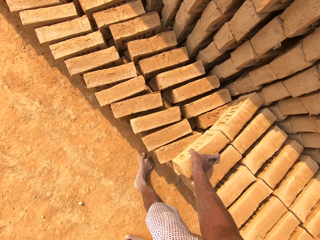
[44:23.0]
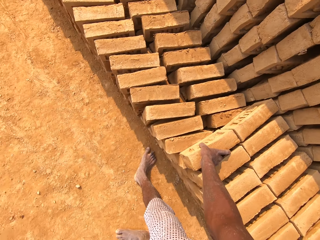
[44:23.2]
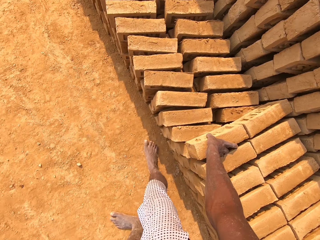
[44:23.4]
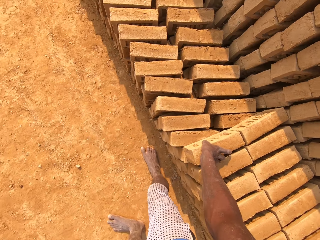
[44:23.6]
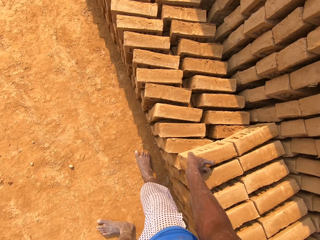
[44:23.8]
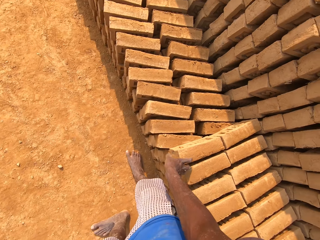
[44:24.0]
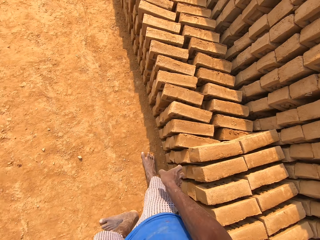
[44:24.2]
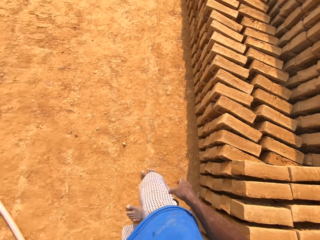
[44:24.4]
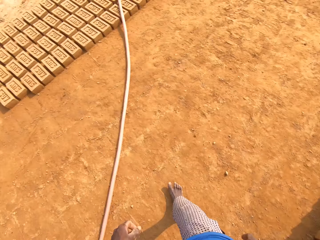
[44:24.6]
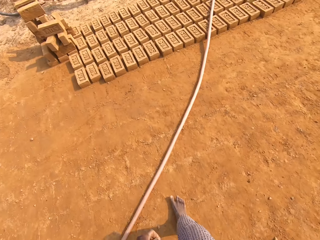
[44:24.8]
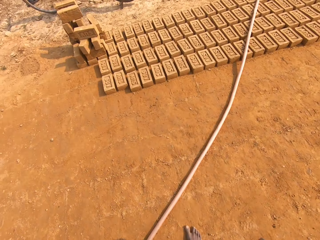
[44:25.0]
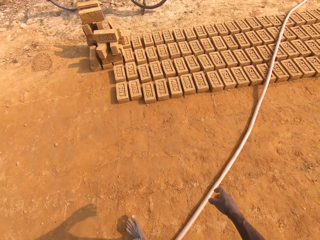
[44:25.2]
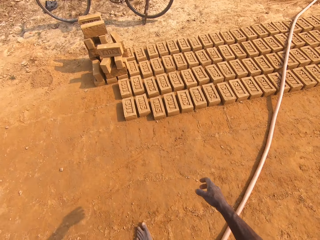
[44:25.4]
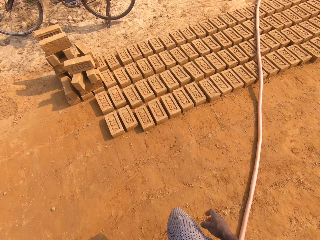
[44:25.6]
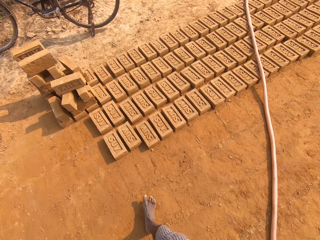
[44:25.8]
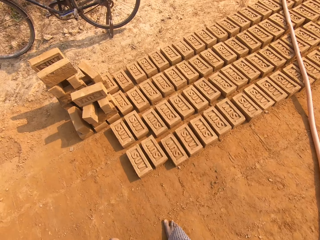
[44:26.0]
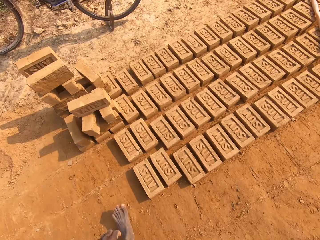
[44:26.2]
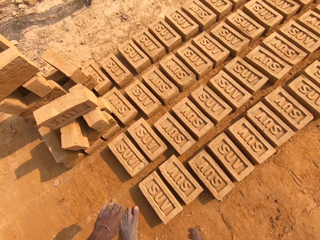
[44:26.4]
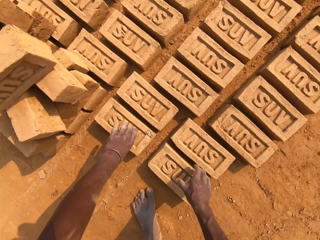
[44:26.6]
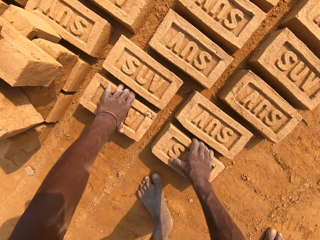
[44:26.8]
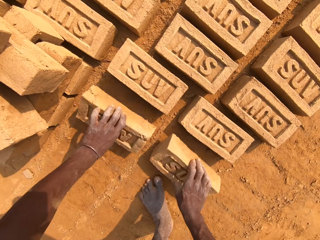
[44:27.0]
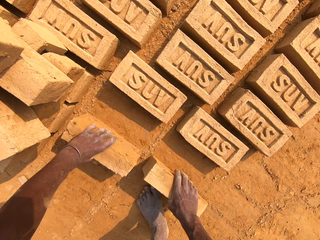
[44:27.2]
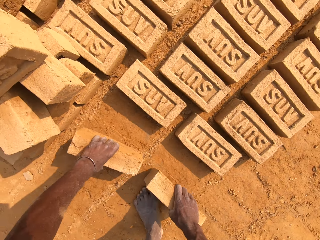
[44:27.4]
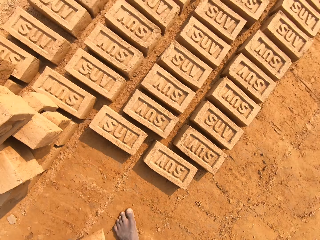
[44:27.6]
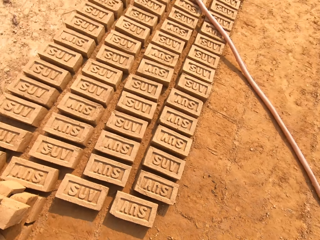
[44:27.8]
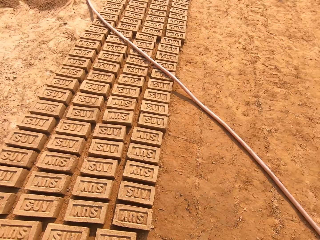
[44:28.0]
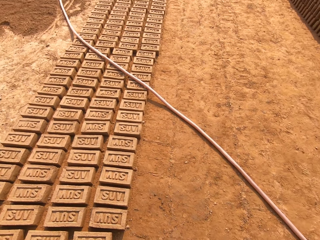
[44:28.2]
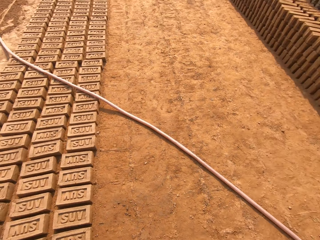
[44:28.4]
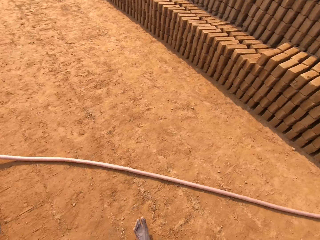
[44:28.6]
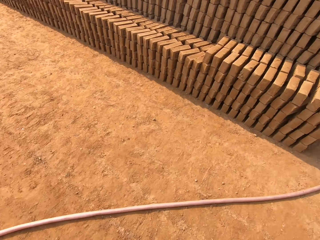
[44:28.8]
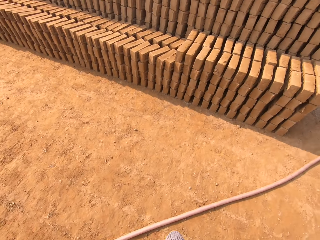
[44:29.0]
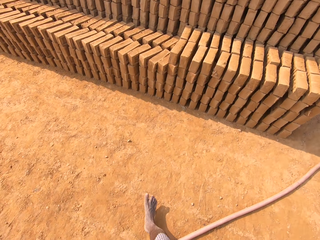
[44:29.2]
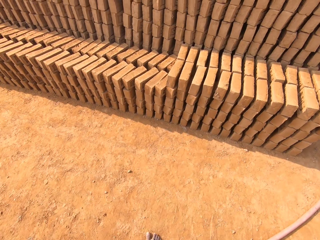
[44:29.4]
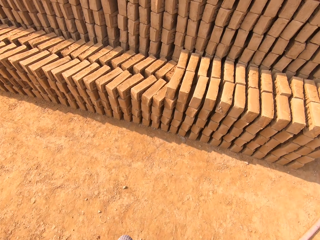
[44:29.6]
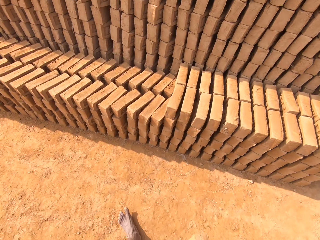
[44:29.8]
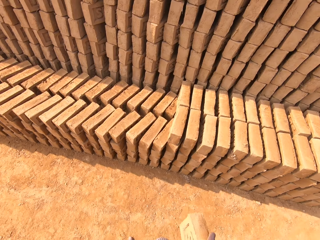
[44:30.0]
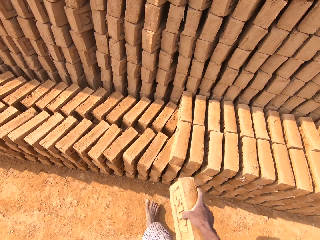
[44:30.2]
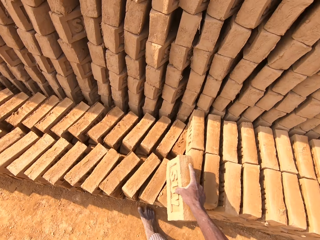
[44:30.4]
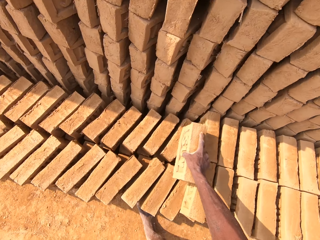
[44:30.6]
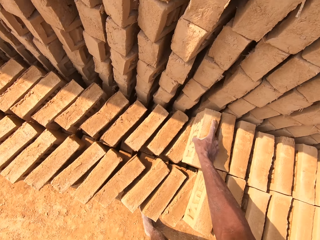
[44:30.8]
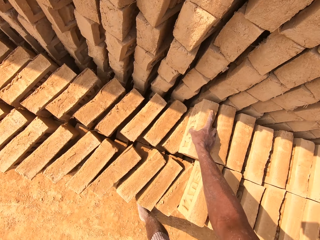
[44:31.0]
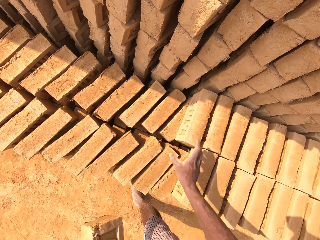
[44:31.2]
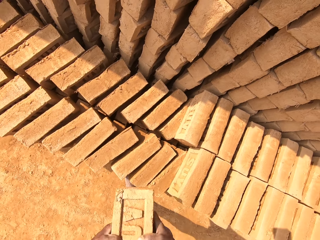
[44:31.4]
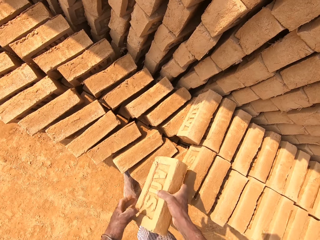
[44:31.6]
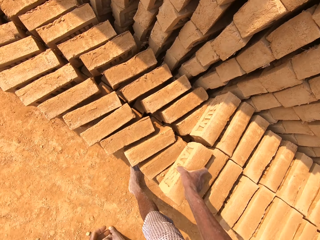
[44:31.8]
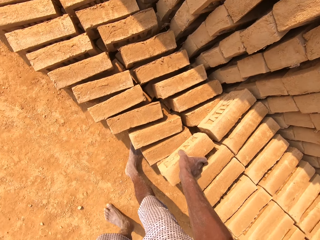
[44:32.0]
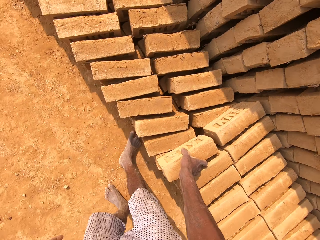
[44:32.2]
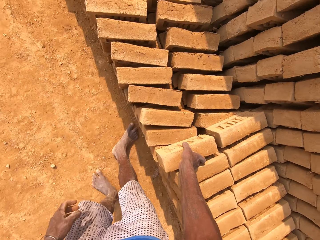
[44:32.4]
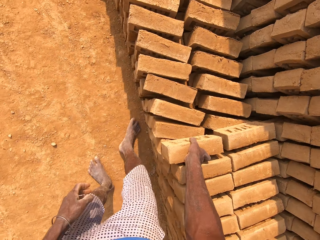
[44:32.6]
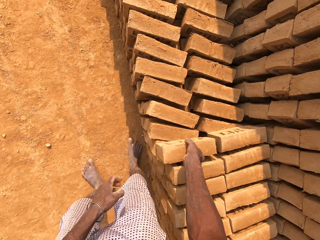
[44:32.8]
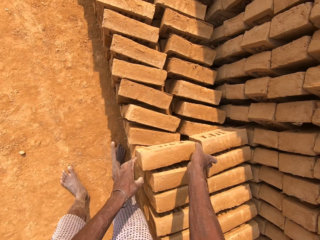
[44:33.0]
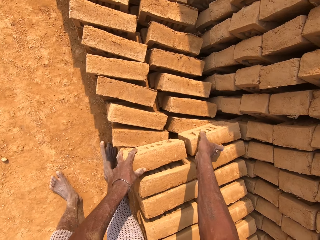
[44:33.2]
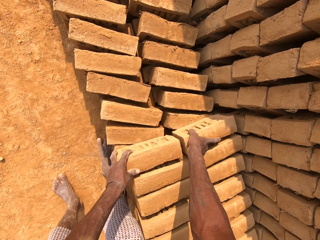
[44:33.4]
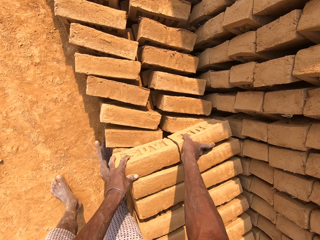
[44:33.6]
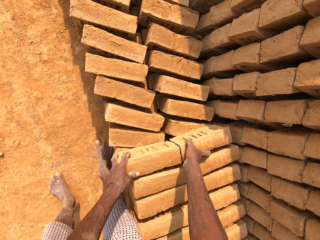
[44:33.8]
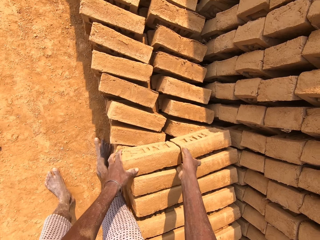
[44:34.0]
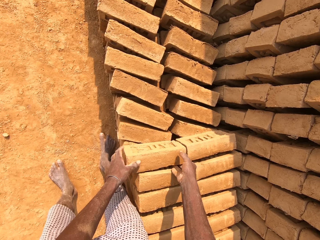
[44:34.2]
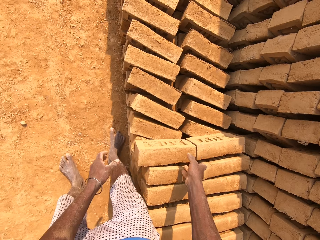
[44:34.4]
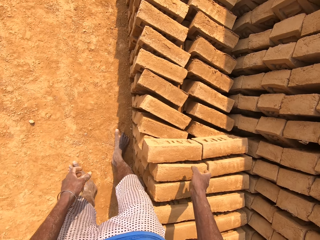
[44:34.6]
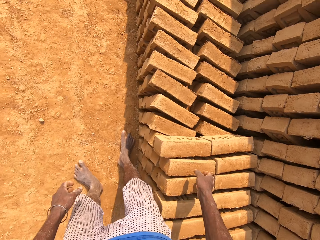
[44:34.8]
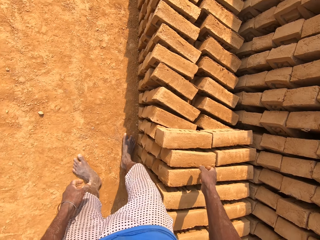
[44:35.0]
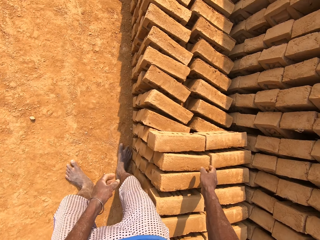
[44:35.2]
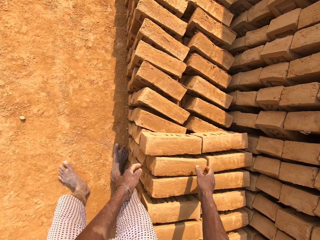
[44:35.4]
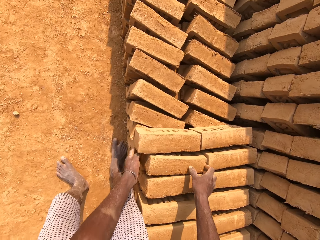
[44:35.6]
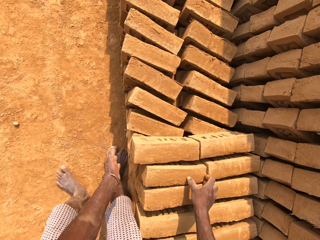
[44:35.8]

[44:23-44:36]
The camera wearer drops the brick on the arranged brick with his right hand. He walks in the field. He picks up bricks from the ground with both hands. He walks in the field. He arranges the brick. He drops the brick on the arranged brick with his right hand. He passes the brick from his left hand to his right hand. He drops the brick in his right hand on a pile of bricks. He adjusts the bricks with both hands.

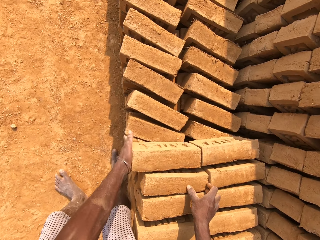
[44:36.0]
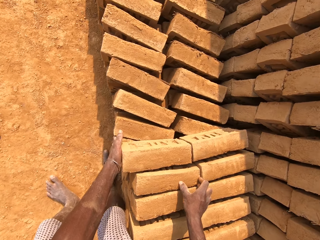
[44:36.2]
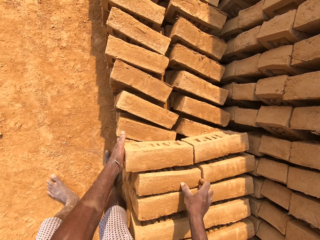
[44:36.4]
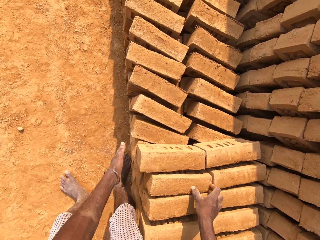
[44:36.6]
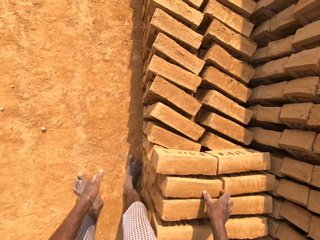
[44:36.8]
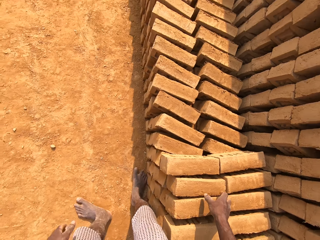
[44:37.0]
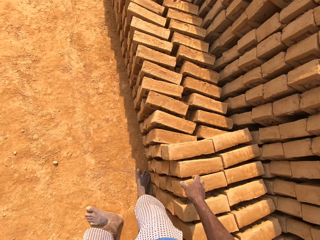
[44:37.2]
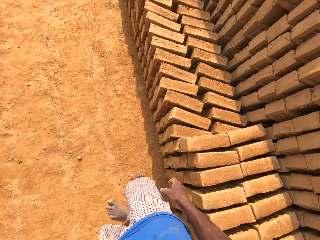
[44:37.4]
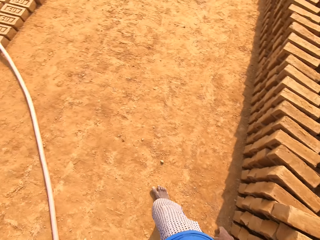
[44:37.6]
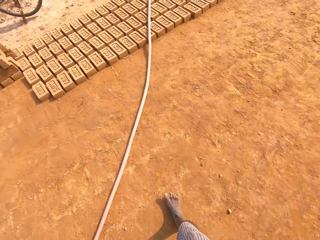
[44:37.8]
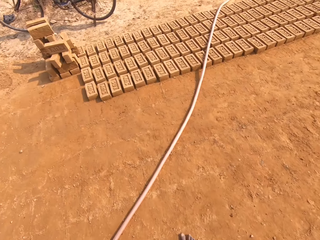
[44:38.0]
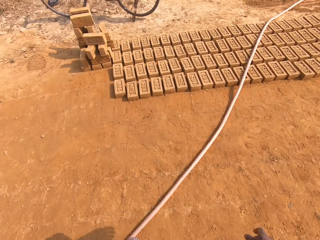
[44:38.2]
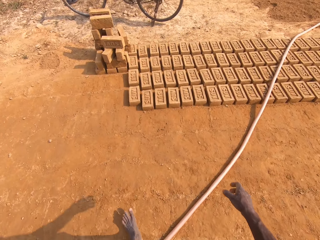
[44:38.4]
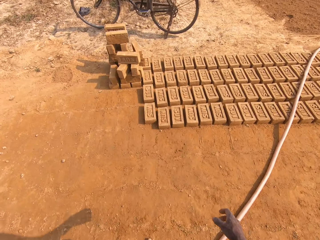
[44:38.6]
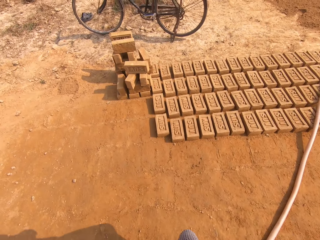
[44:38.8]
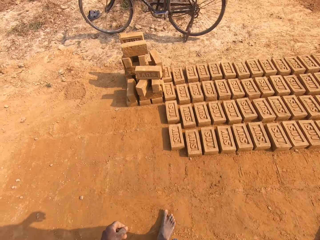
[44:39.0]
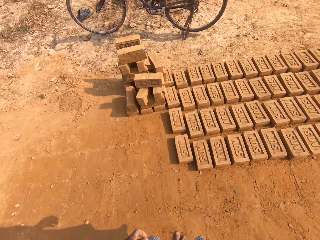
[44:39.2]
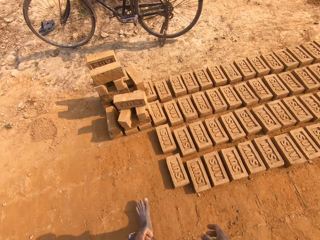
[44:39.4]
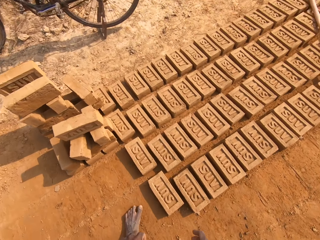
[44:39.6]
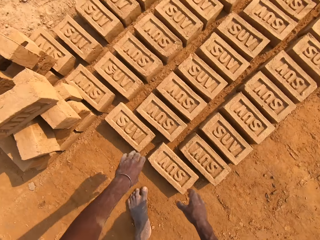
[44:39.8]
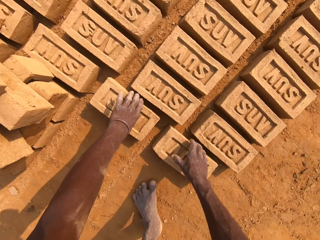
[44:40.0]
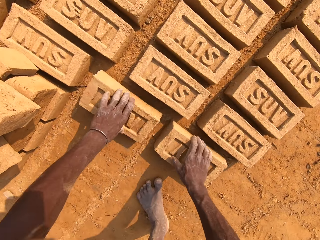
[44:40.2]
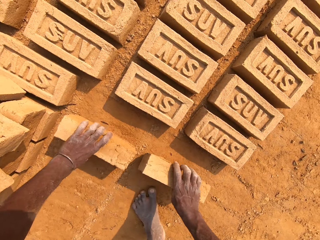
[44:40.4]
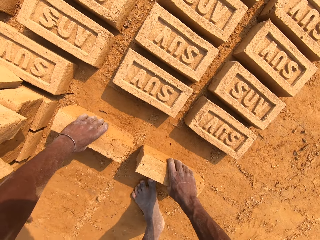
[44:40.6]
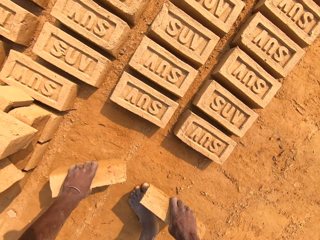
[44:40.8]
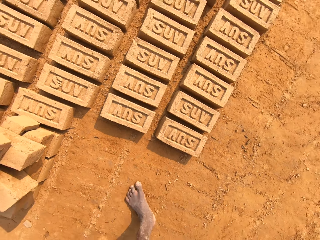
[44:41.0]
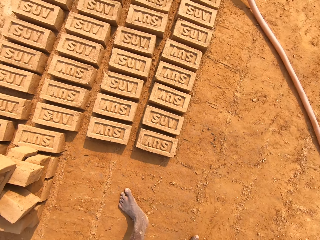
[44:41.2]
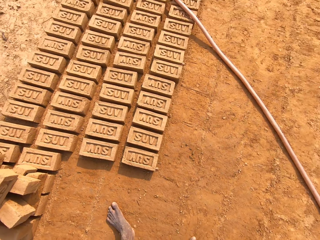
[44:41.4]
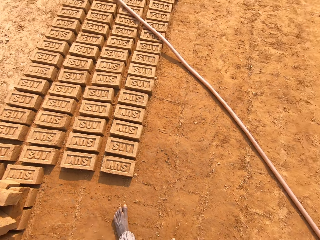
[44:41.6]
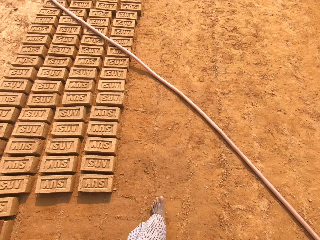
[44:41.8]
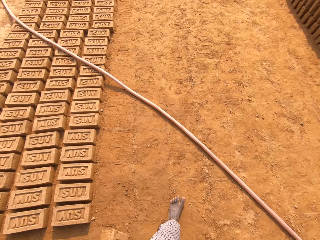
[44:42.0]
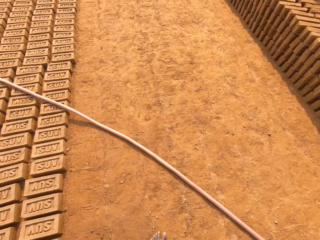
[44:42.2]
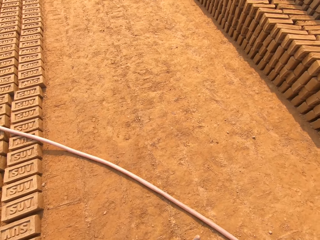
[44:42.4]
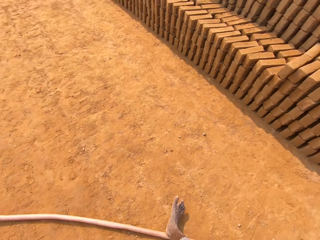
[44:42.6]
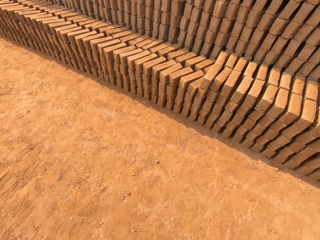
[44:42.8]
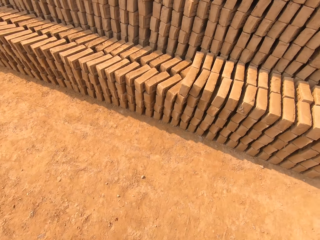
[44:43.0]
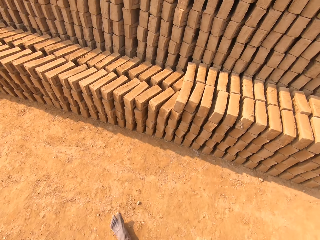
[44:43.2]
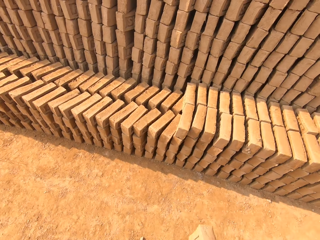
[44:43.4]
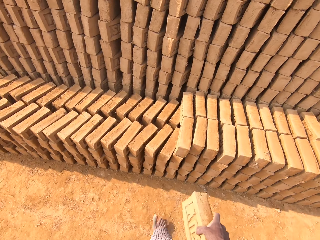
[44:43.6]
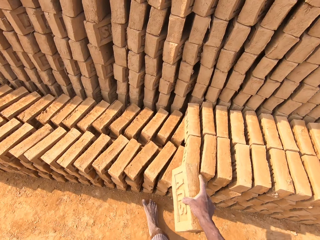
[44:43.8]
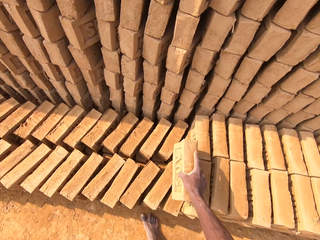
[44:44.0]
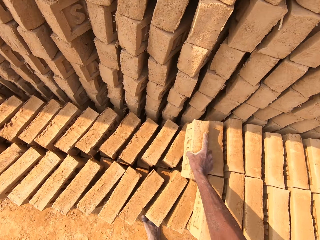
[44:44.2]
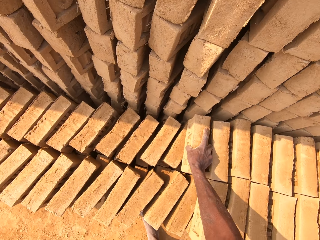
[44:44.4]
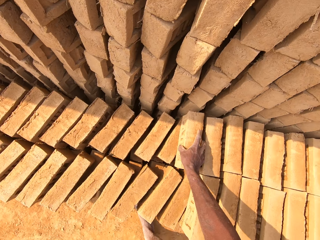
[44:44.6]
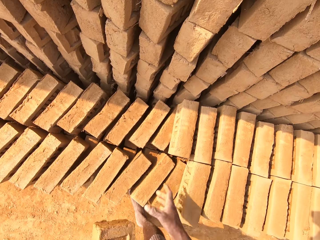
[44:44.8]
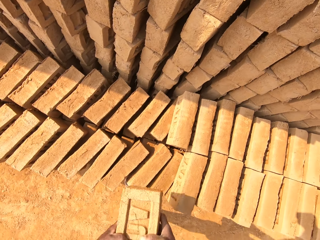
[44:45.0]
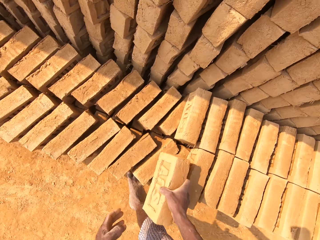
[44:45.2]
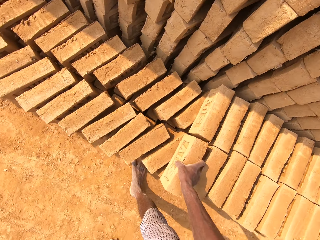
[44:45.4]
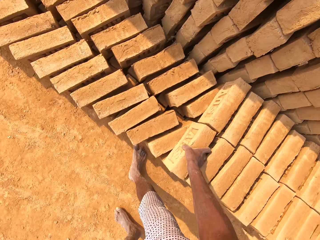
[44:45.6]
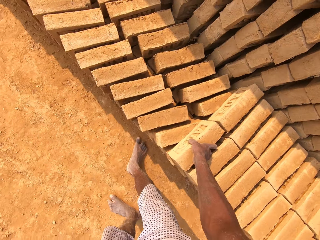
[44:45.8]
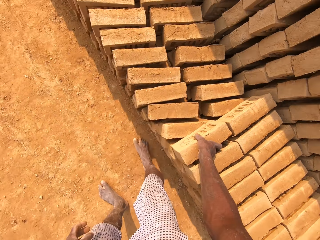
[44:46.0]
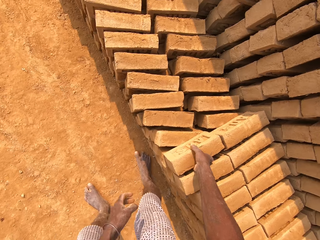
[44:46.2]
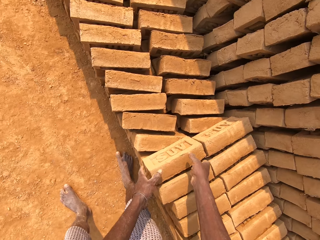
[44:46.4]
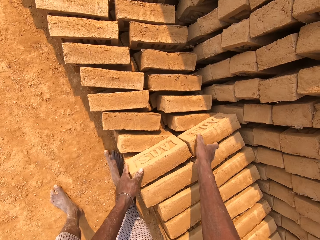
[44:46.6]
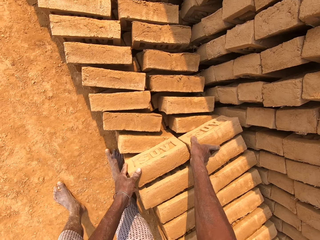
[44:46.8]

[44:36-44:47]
The camera wearer hits a brick with his hand. He walks around the field. He picks a brick from the floor with his left hand. He picks a brick from the floor with his right hand. He walks around the field. He drops the brick in his right hand on a pile of bricks. He passes the brick from his left hand to his right hand. He drops the brick in his right hand on the pile of bricks.
